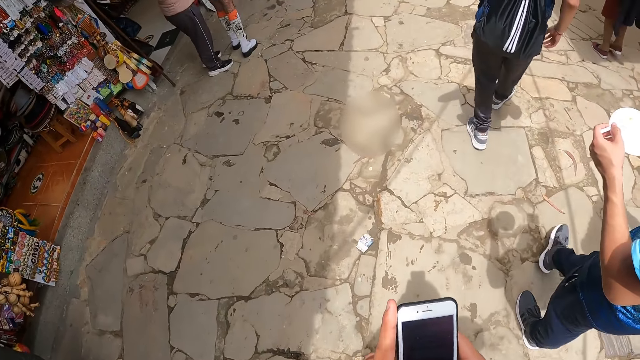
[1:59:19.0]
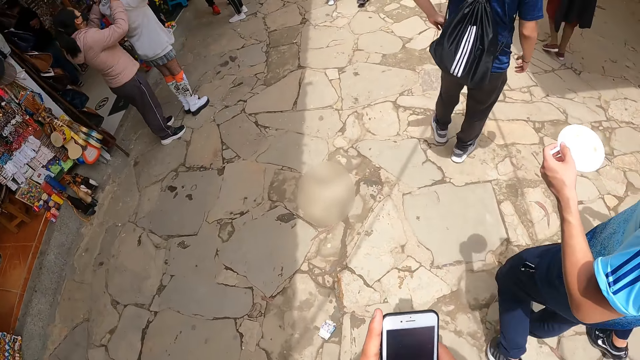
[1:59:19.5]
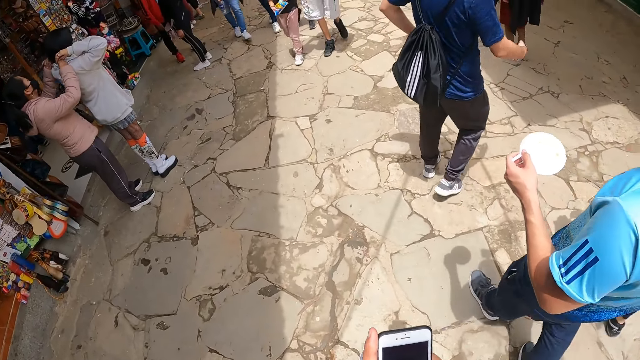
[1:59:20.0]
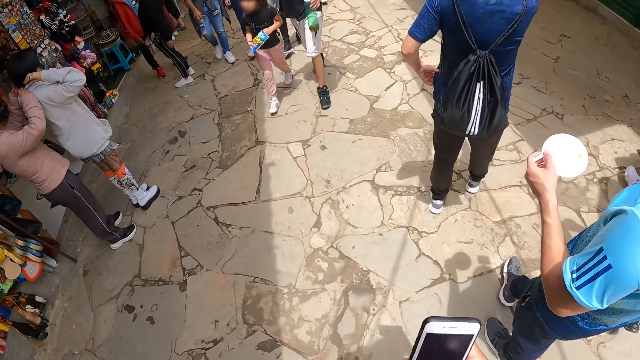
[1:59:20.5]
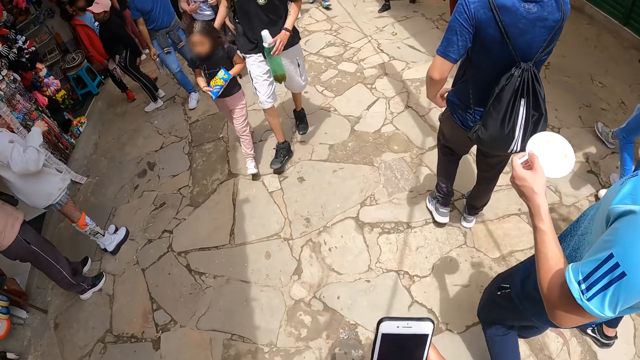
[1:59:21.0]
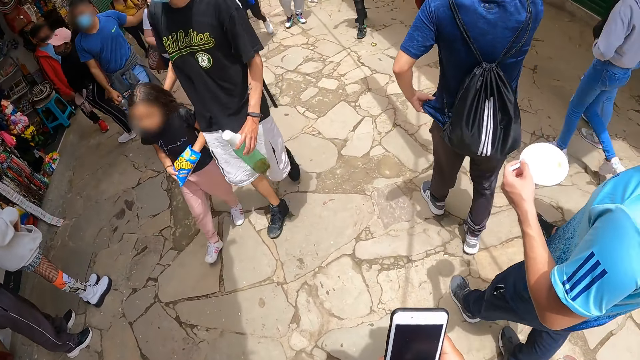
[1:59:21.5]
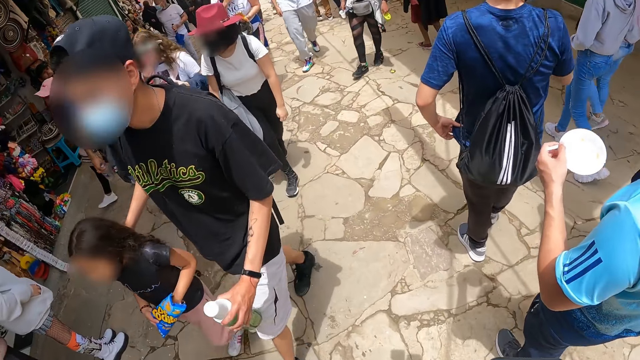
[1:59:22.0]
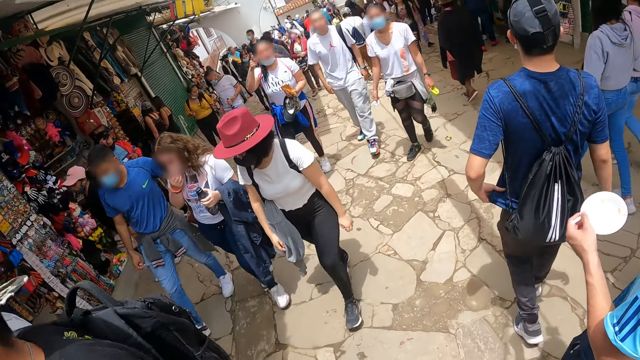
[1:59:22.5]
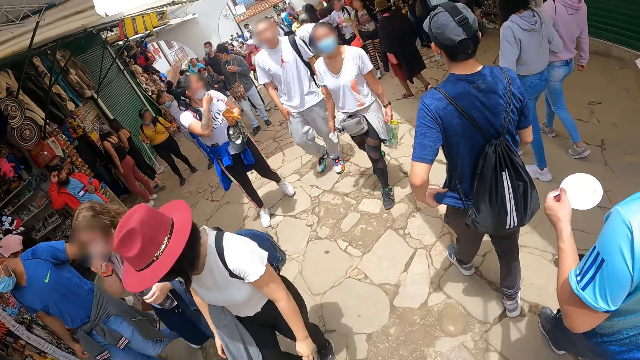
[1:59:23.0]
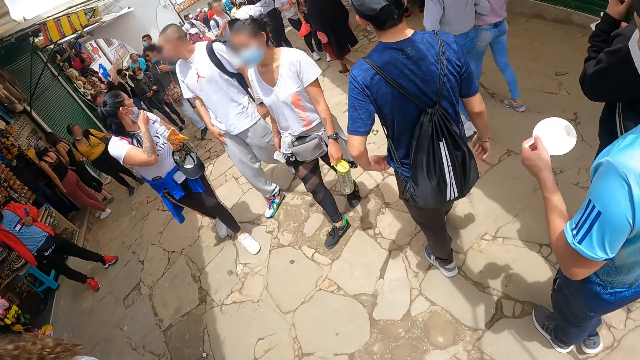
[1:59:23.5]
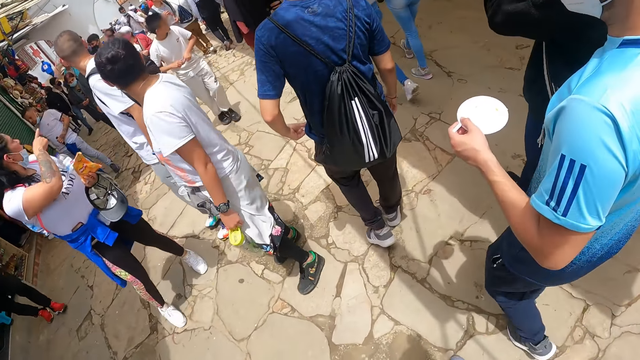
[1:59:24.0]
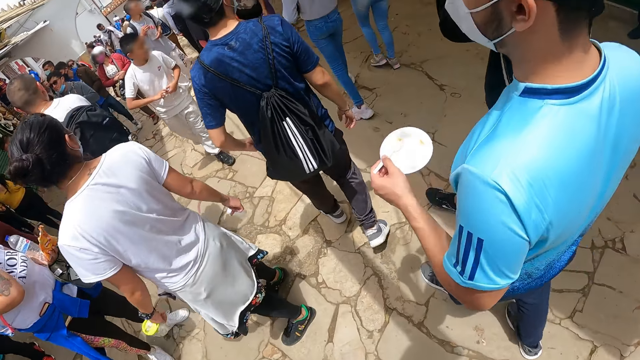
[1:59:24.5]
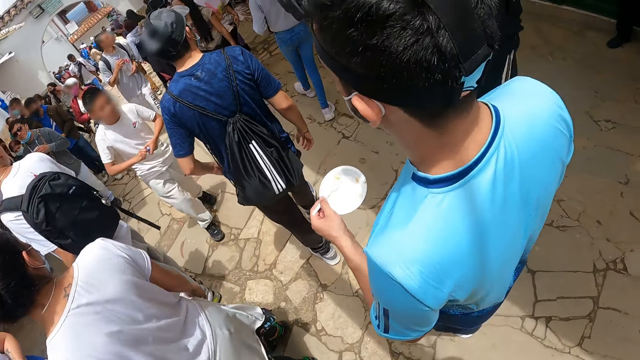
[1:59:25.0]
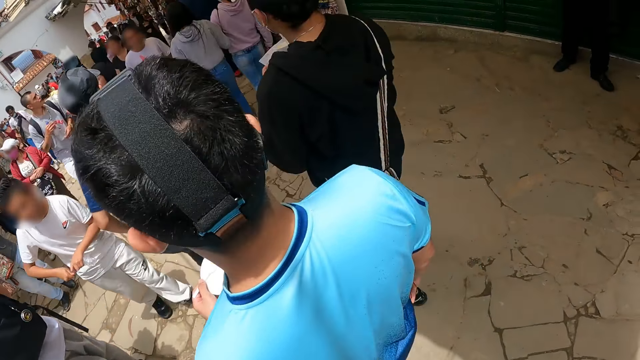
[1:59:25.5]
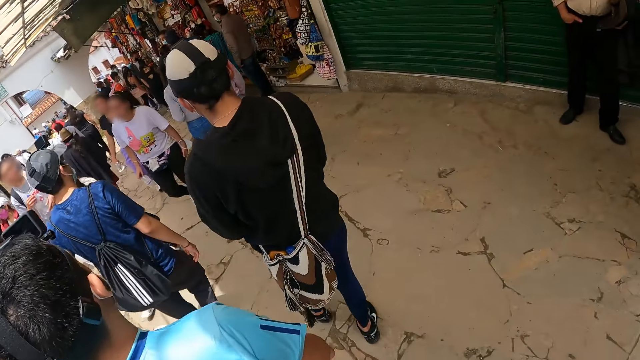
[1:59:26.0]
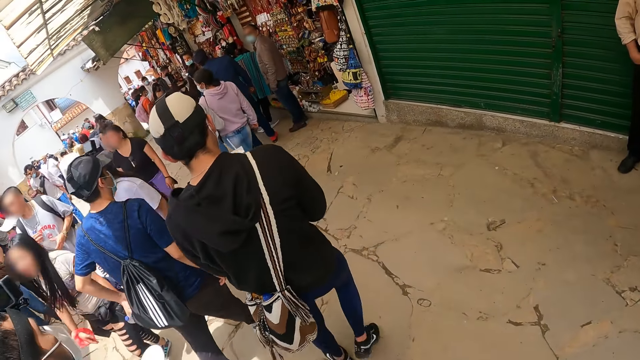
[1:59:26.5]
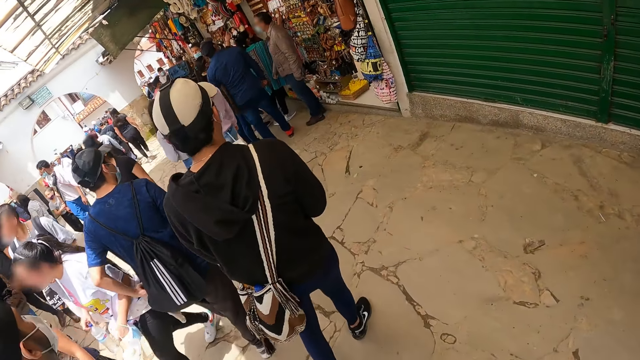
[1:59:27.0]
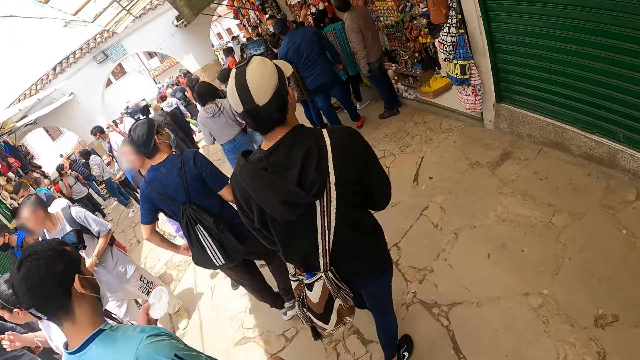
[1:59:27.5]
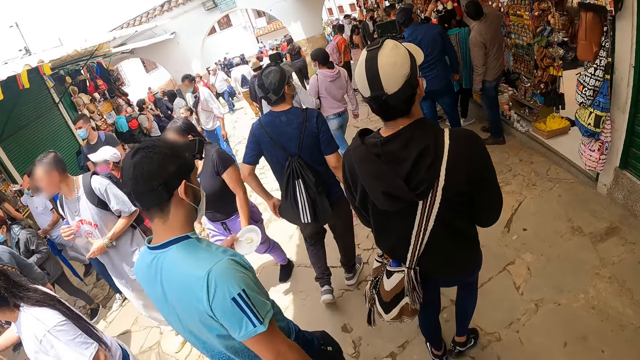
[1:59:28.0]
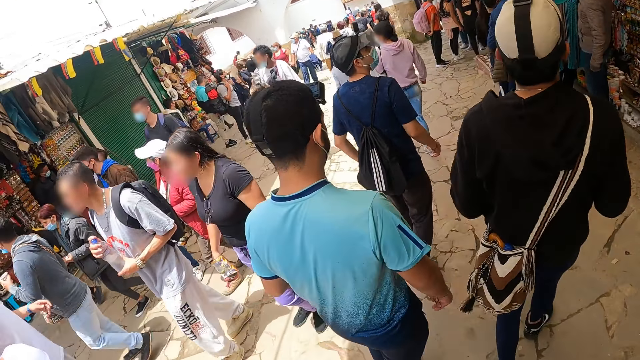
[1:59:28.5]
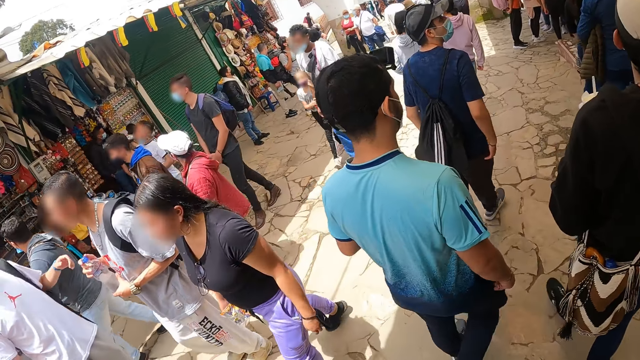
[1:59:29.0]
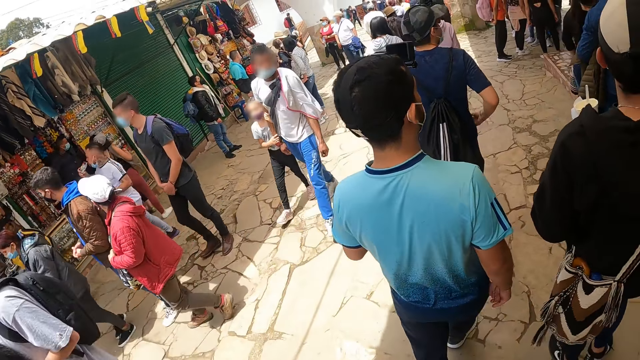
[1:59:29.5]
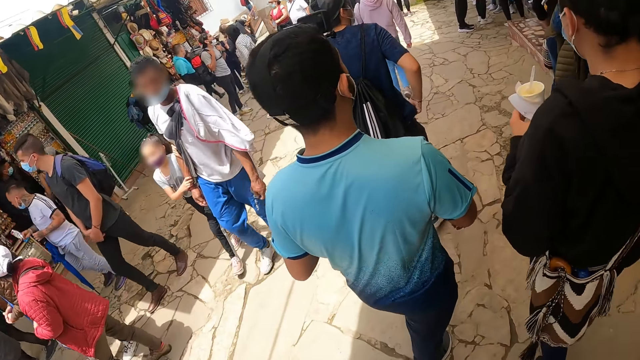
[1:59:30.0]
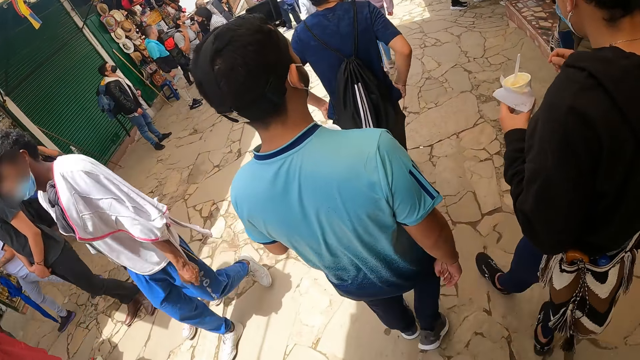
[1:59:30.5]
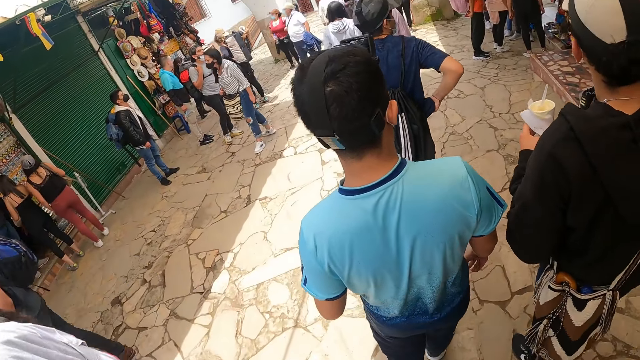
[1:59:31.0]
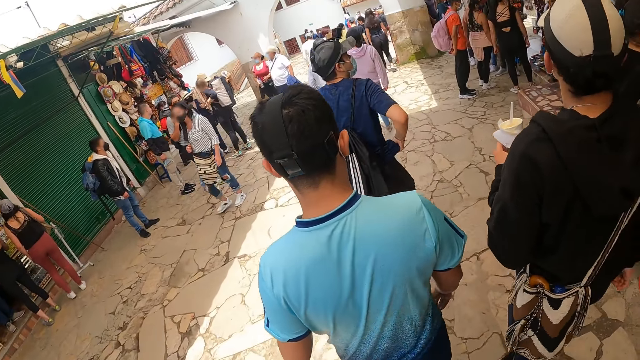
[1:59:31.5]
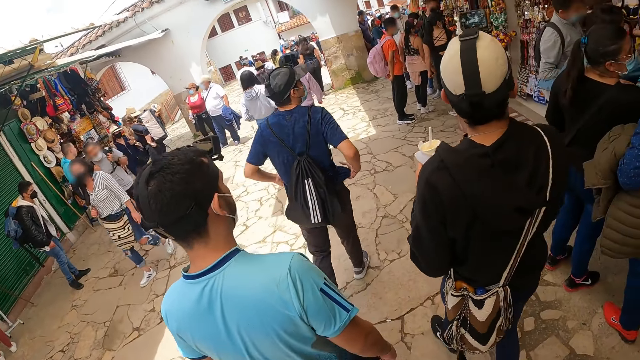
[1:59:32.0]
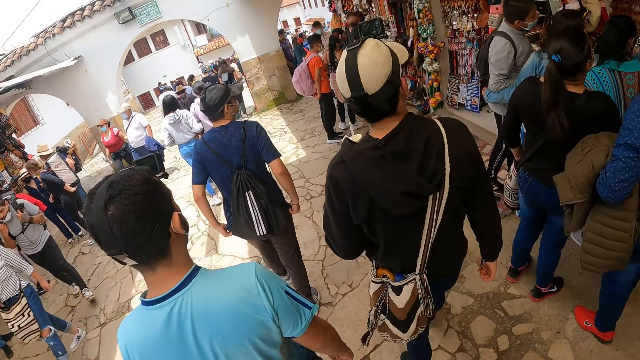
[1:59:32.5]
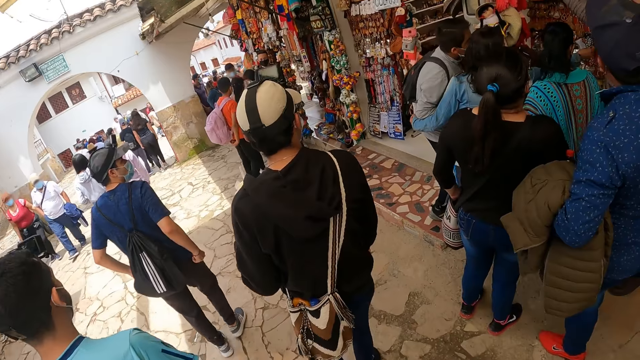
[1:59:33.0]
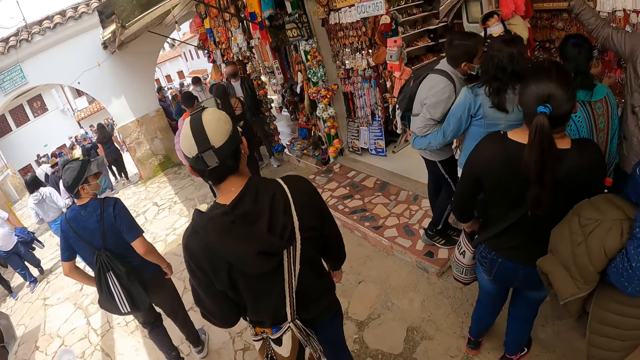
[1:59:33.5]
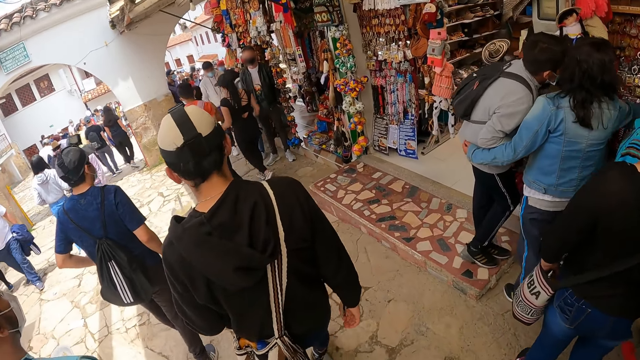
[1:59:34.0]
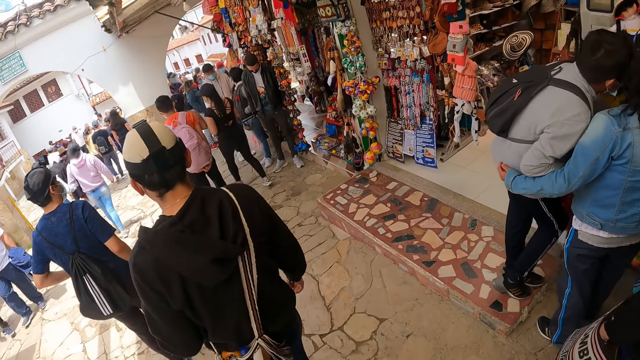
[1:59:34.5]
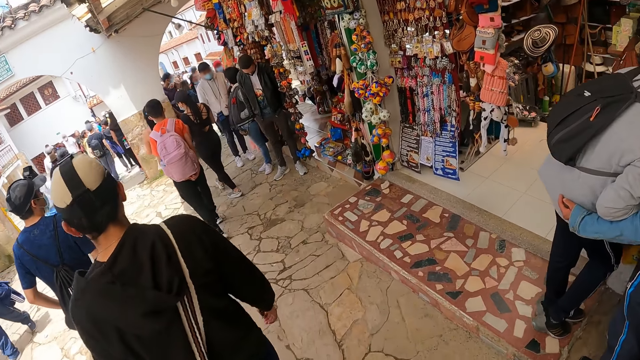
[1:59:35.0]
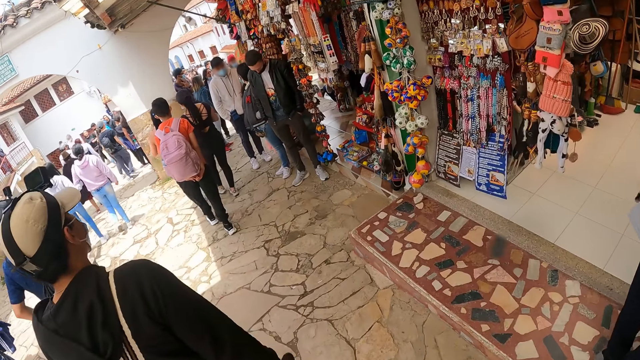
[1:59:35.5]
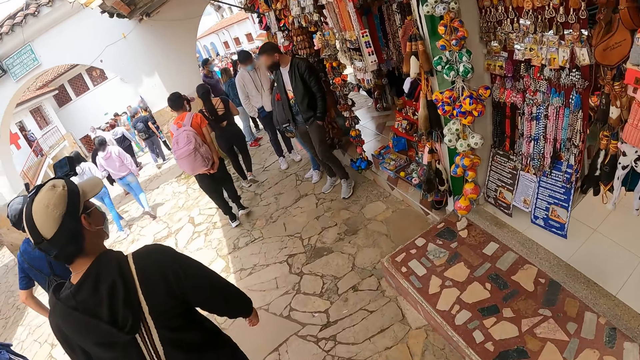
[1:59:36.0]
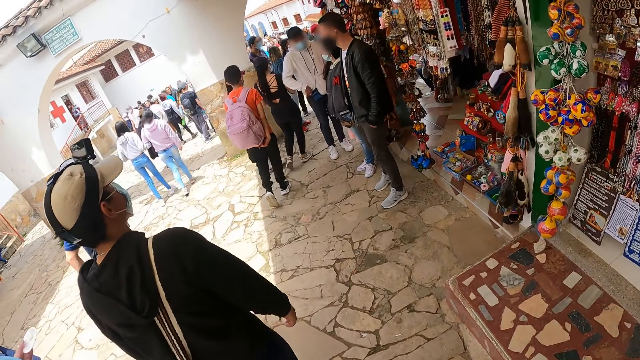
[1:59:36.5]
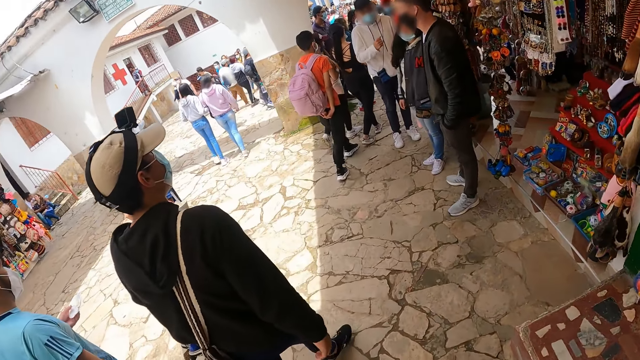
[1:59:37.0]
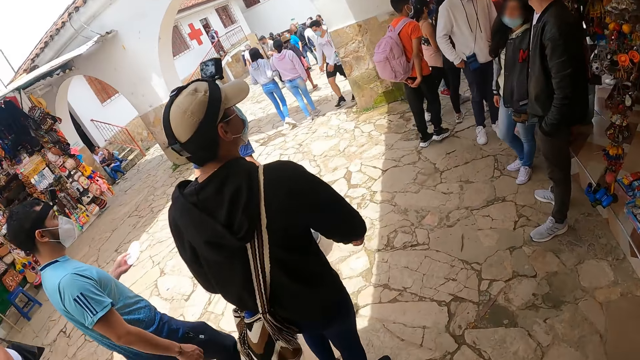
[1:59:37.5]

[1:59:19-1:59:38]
The camera wearer pulls his hand off the phone. He walks around the market. A man walks around the market. The camera wearer walks around the market.

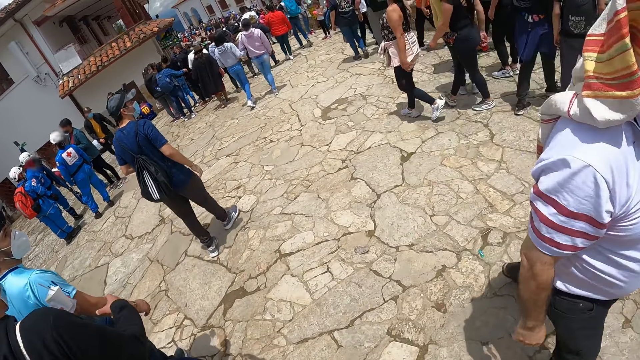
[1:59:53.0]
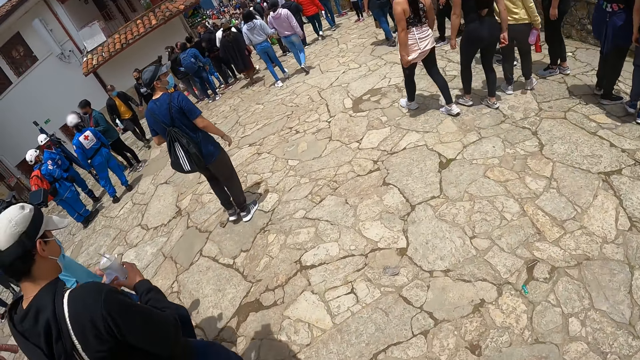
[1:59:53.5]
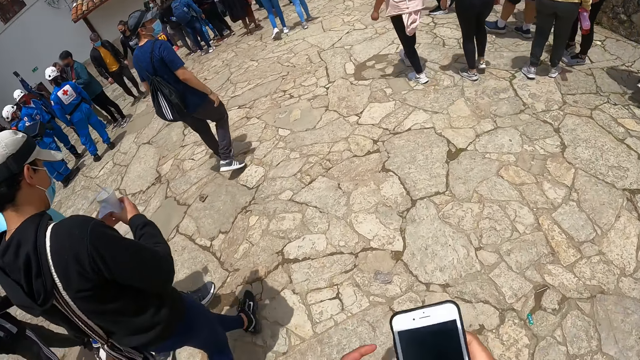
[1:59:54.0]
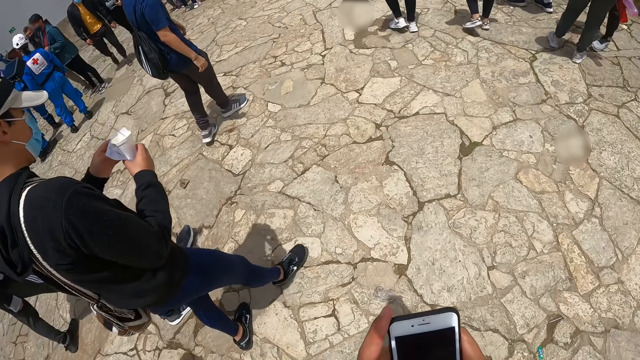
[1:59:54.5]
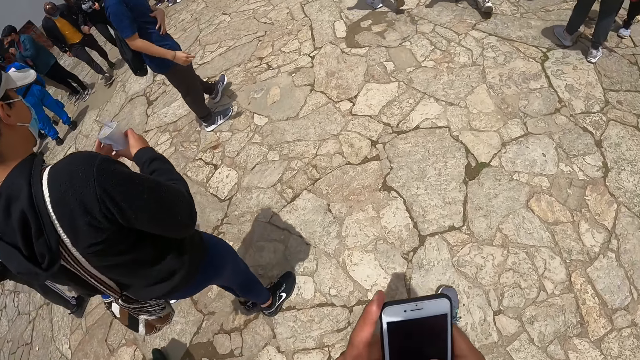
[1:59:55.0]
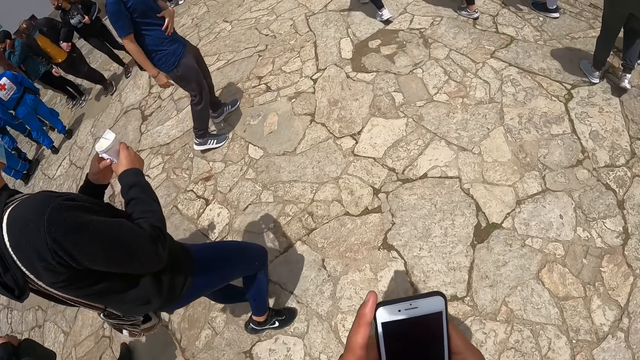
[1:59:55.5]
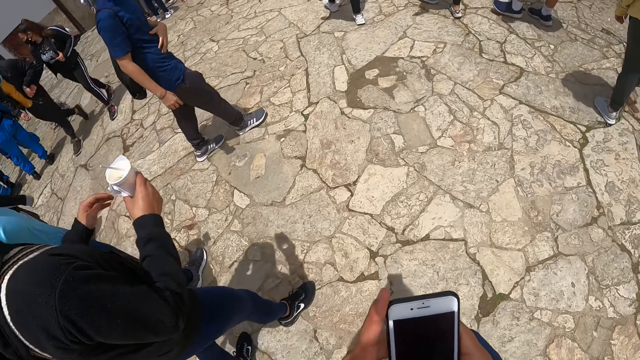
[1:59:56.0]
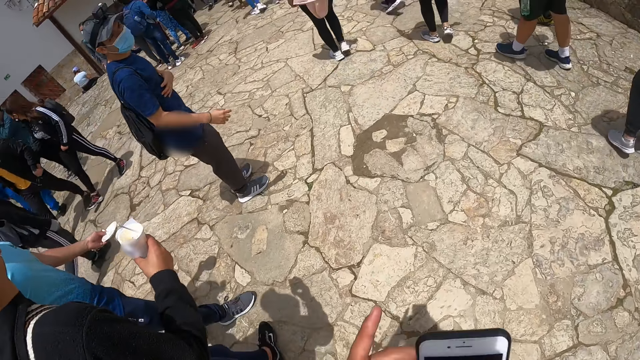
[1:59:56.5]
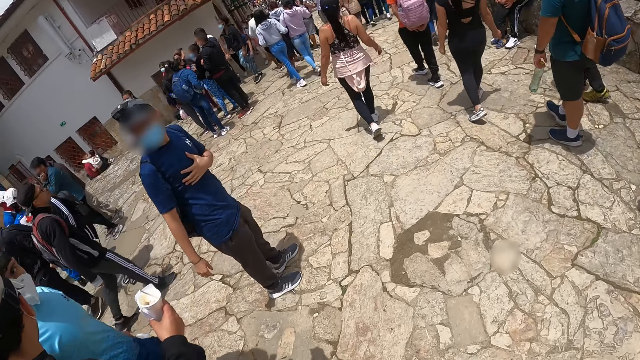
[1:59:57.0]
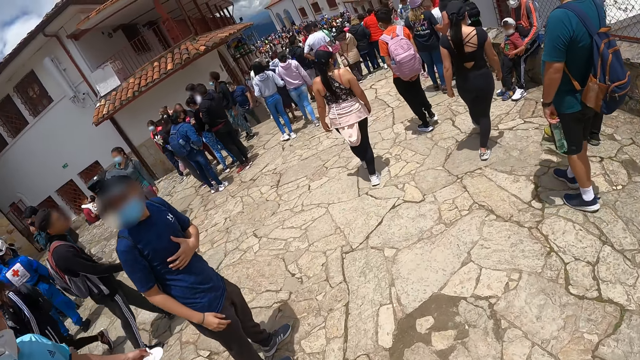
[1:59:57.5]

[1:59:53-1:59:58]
The camera wearer operates the phone with both hands.
